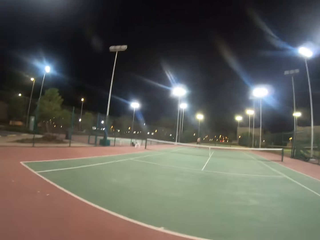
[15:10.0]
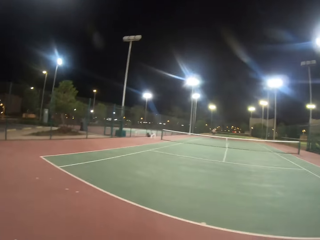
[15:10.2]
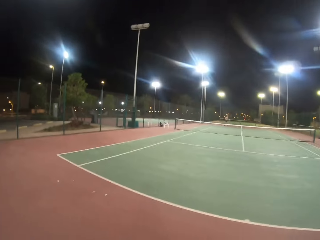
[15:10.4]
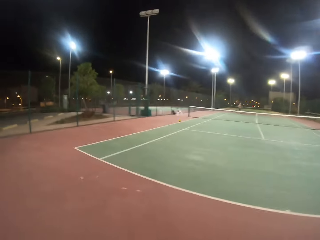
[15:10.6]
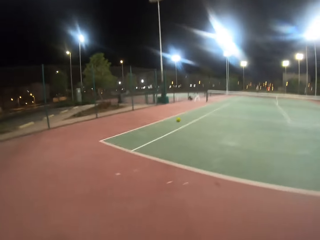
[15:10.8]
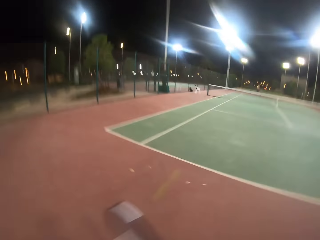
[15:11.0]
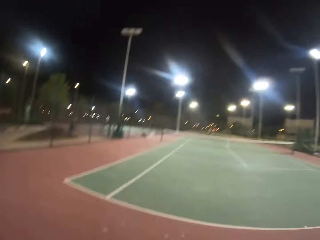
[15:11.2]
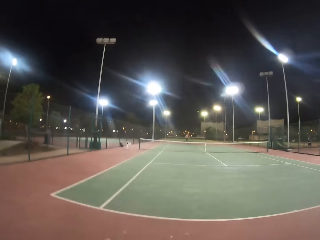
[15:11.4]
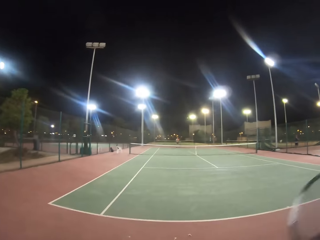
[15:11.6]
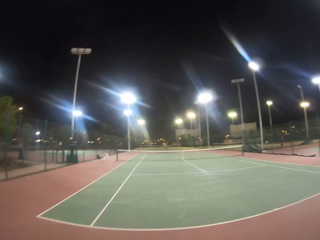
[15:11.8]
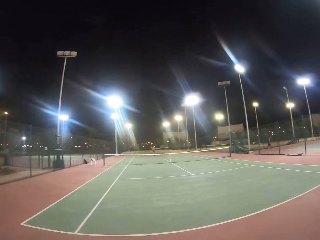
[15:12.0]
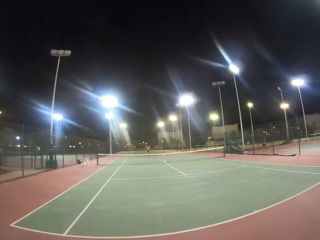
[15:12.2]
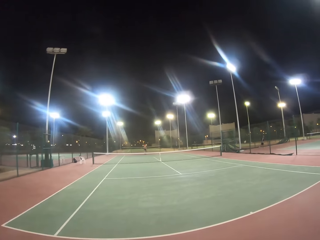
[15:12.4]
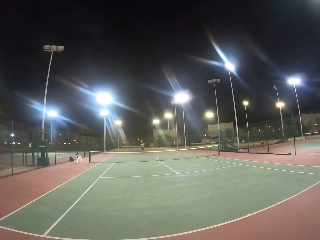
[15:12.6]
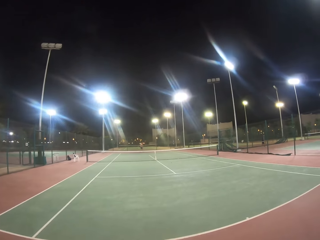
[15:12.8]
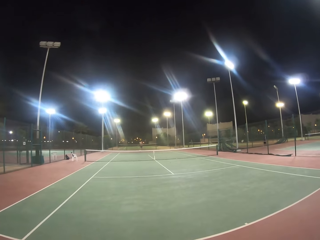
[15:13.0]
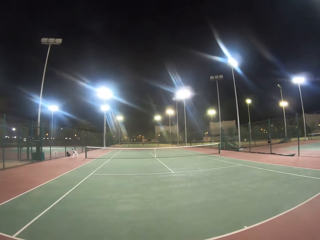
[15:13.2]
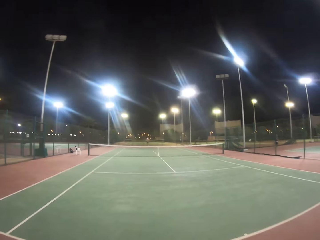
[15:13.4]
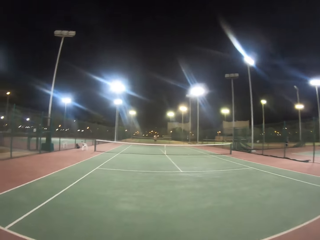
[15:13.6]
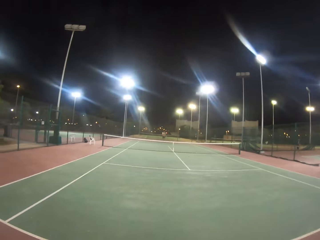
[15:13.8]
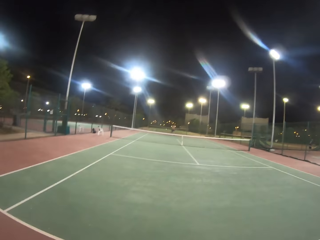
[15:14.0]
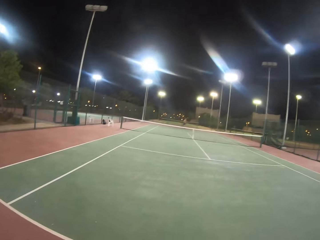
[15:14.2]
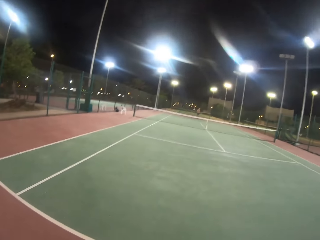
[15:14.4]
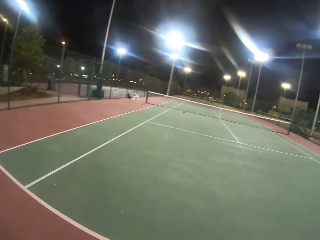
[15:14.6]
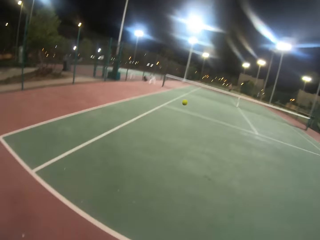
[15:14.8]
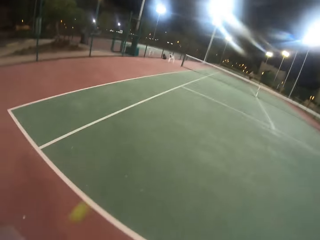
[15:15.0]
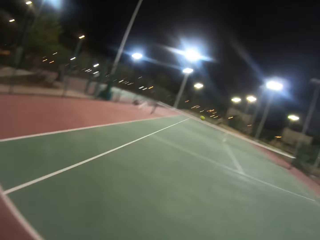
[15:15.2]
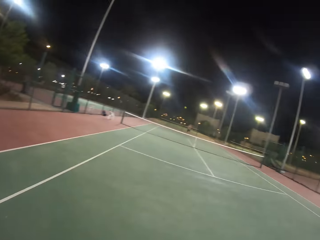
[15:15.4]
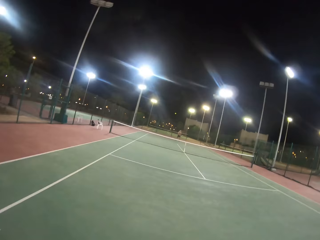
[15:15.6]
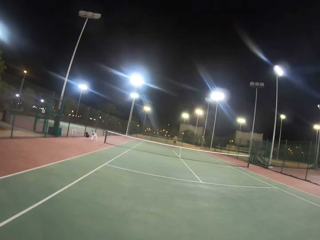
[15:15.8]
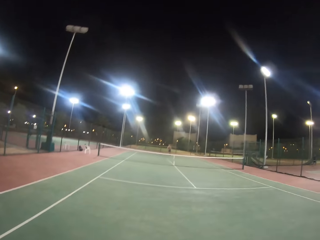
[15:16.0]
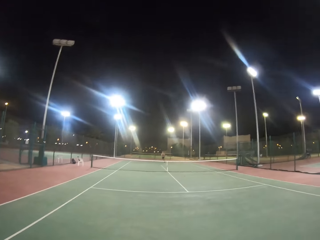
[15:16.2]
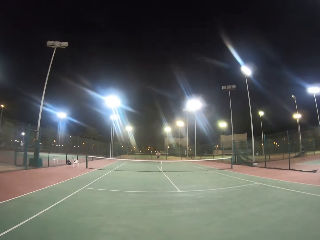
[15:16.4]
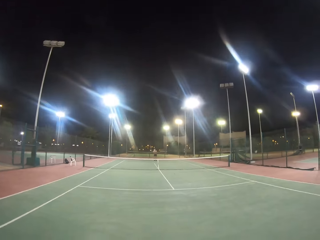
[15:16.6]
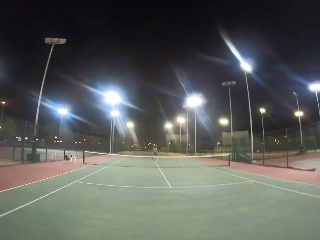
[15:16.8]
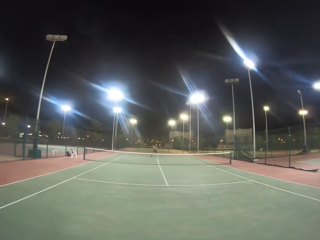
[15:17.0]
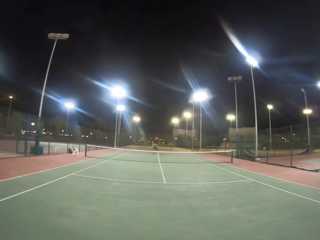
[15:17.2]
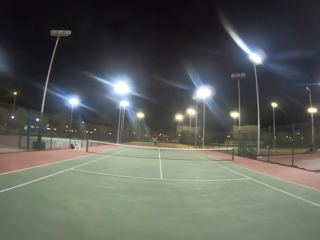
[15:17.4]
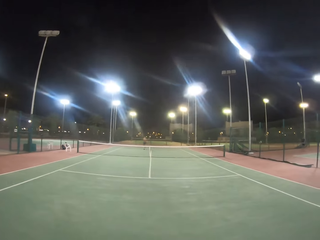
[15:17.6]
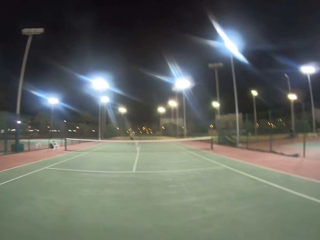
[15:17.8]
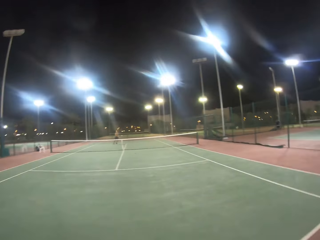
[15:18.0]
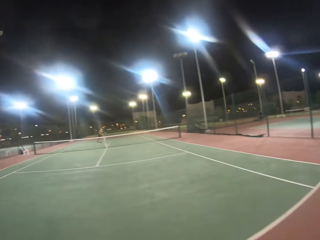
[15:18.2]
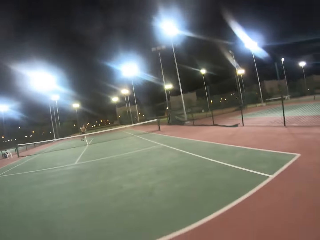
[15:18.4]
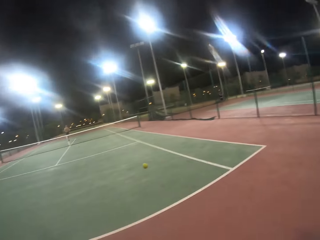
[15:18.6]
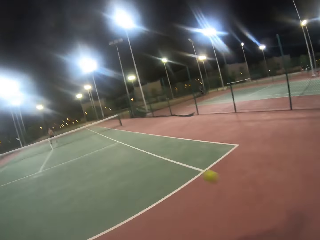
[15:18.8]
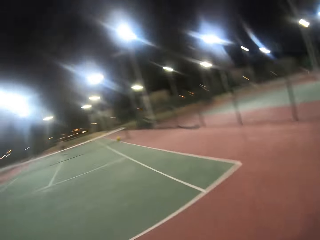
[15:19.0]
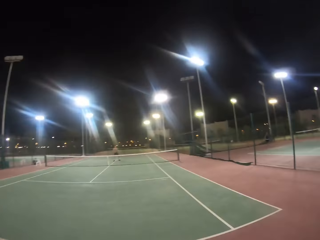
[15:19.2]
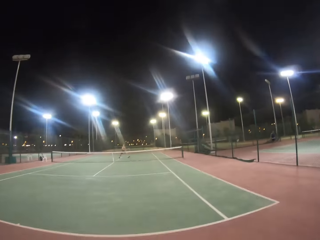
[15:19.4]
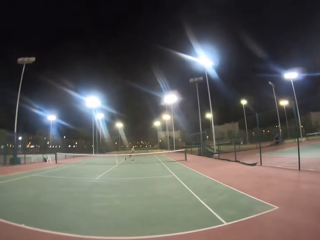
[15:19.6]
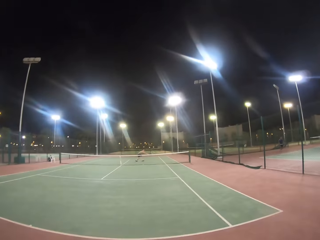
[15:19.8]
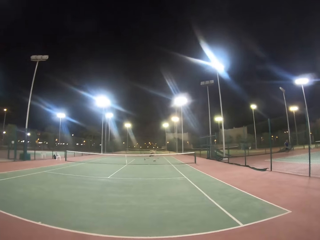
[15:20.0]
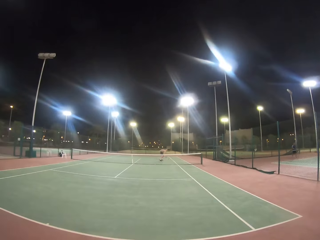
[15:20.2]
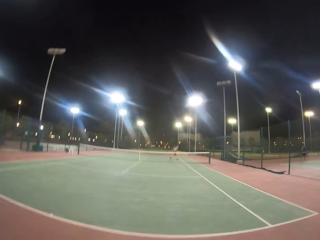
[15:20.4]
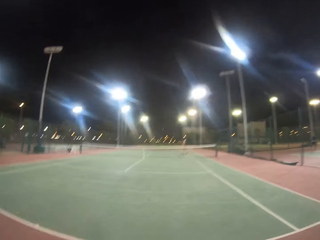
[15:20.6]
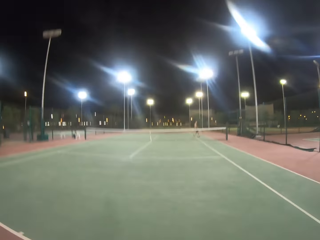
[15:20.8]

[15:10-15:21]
A man hits the ball with the racket. The camera wearer hits the ball with the racket. They walk on the playground. The man hits the ball with the racket. The camera wearer hits the ball with the racket. The man hits the ball with the racket. The camera wearer hits the ball with the racket.

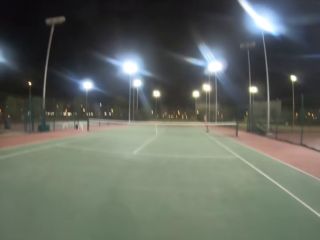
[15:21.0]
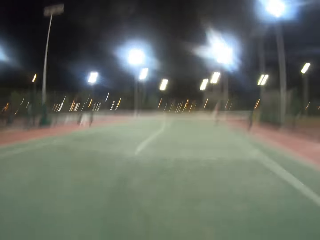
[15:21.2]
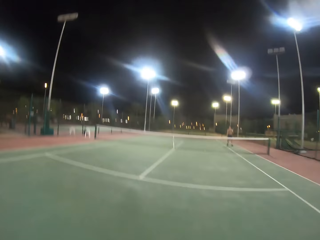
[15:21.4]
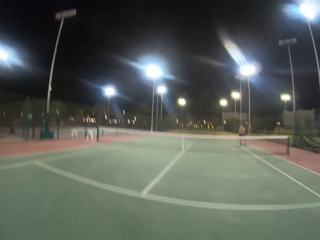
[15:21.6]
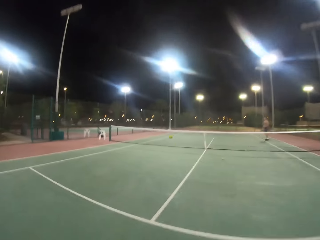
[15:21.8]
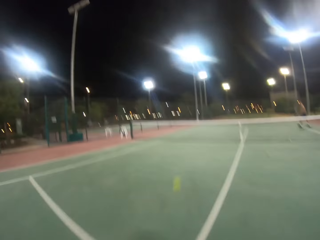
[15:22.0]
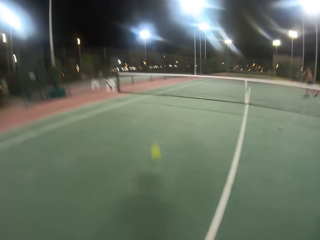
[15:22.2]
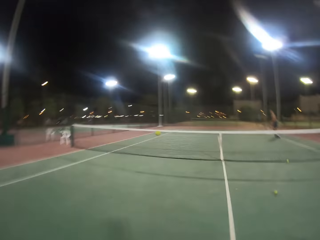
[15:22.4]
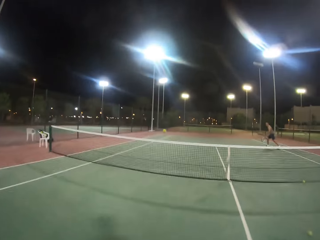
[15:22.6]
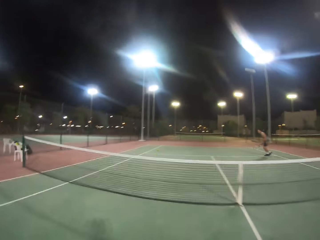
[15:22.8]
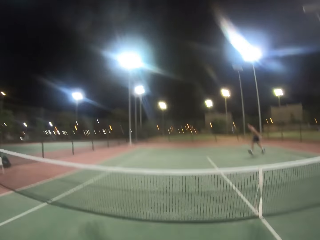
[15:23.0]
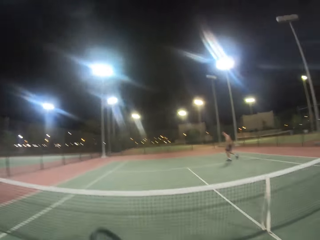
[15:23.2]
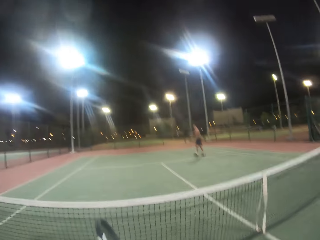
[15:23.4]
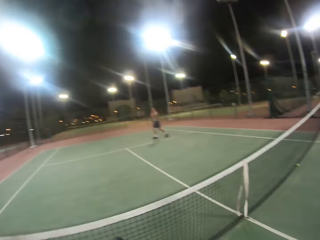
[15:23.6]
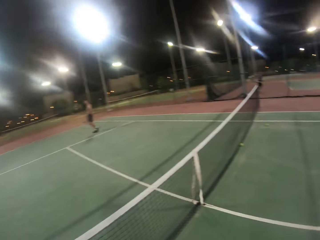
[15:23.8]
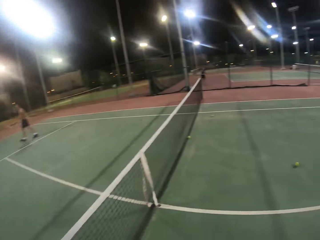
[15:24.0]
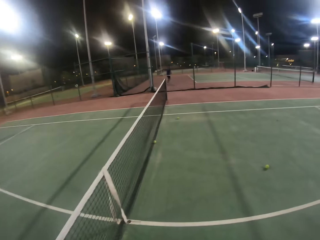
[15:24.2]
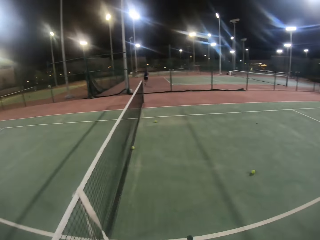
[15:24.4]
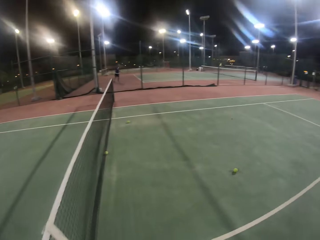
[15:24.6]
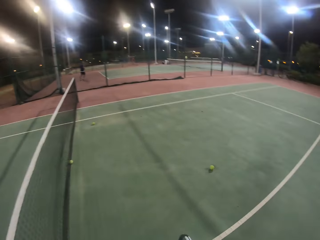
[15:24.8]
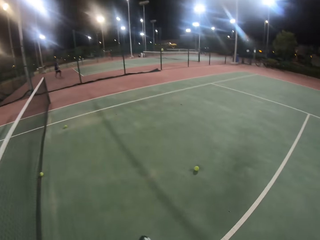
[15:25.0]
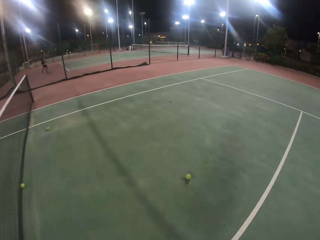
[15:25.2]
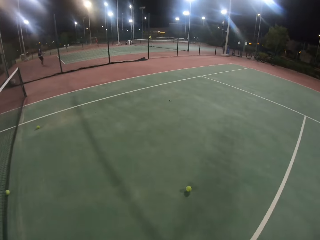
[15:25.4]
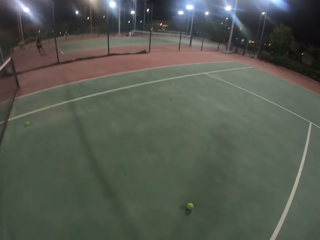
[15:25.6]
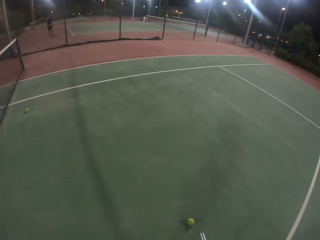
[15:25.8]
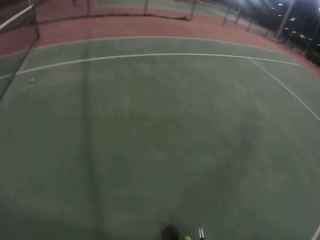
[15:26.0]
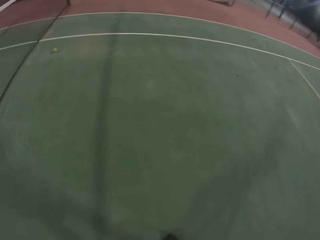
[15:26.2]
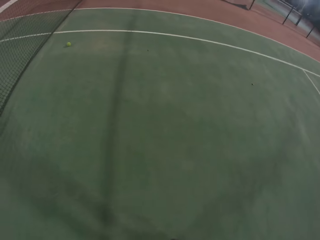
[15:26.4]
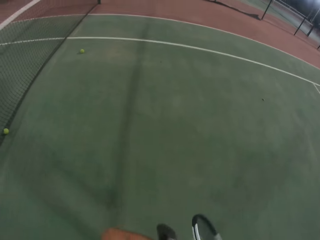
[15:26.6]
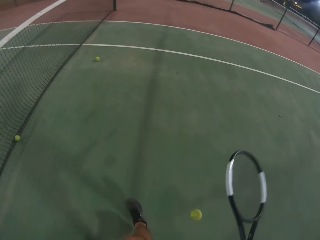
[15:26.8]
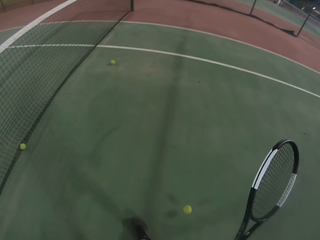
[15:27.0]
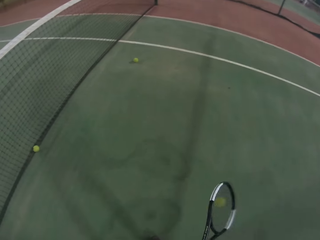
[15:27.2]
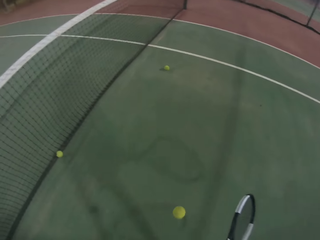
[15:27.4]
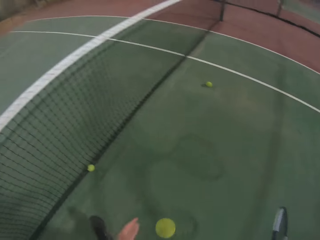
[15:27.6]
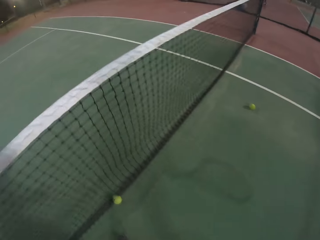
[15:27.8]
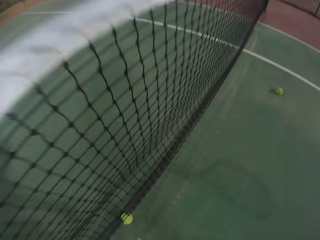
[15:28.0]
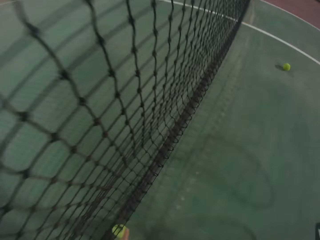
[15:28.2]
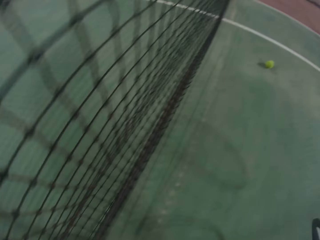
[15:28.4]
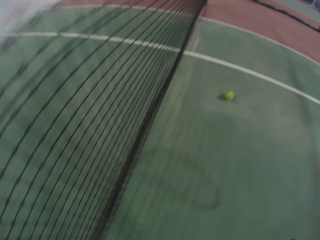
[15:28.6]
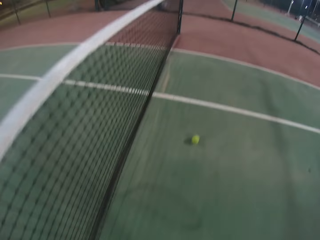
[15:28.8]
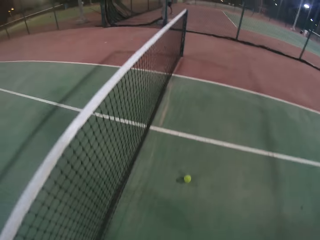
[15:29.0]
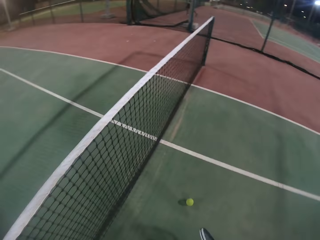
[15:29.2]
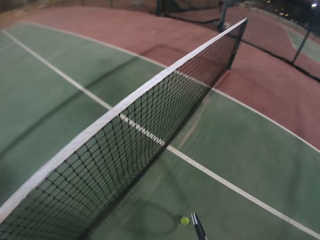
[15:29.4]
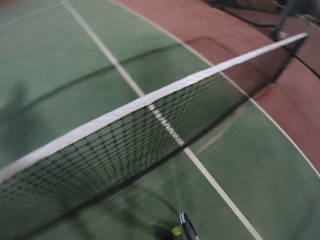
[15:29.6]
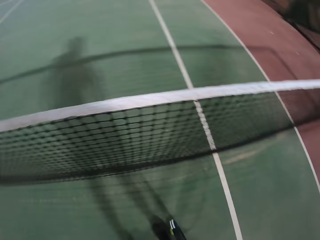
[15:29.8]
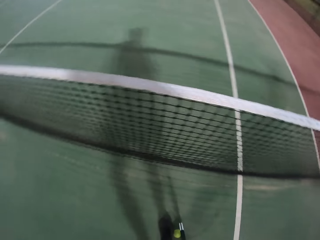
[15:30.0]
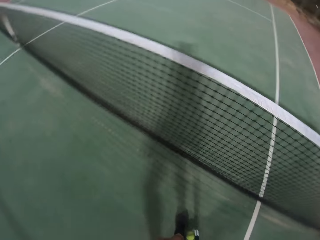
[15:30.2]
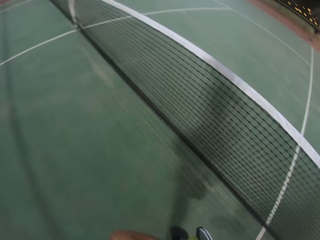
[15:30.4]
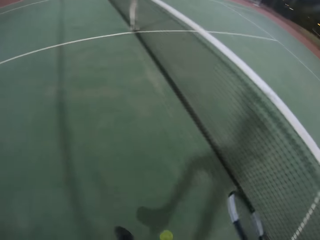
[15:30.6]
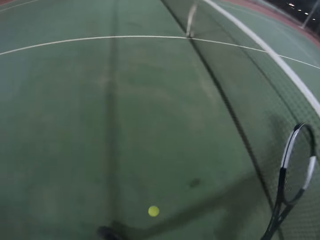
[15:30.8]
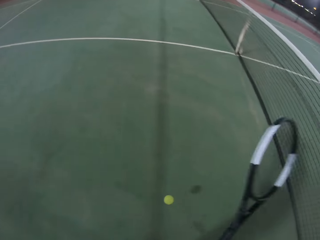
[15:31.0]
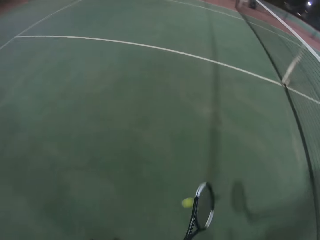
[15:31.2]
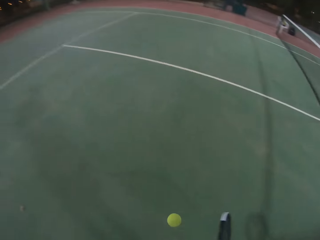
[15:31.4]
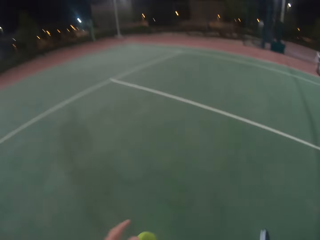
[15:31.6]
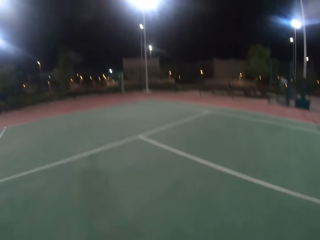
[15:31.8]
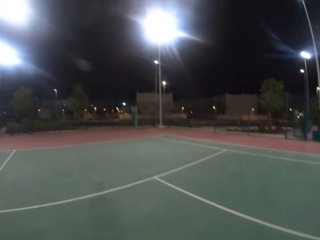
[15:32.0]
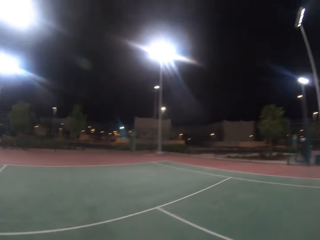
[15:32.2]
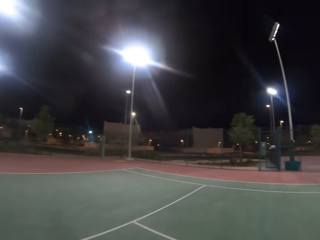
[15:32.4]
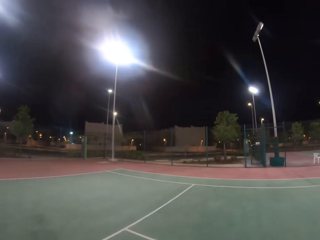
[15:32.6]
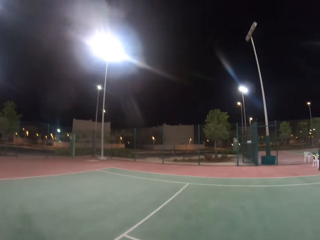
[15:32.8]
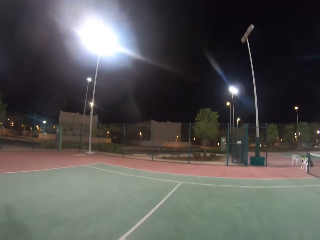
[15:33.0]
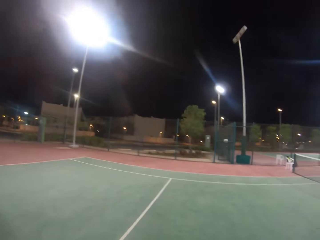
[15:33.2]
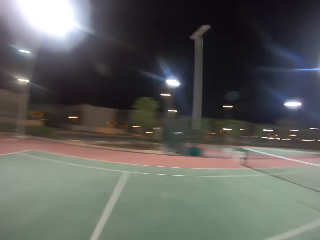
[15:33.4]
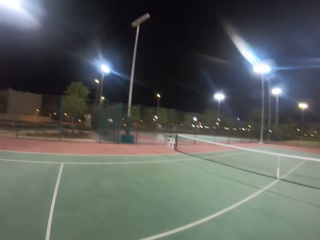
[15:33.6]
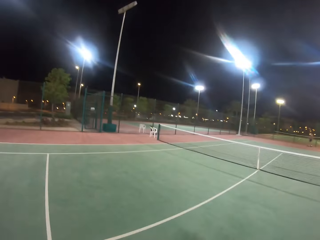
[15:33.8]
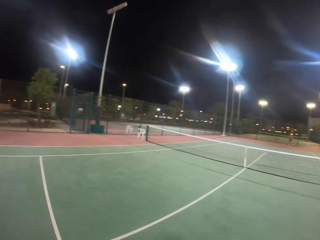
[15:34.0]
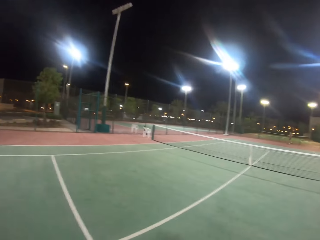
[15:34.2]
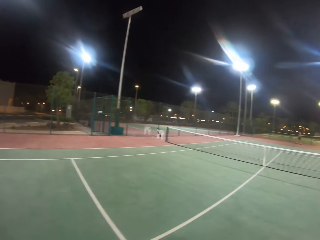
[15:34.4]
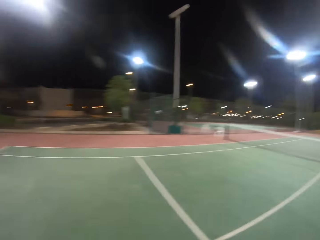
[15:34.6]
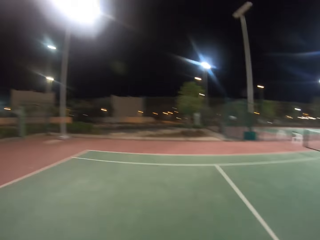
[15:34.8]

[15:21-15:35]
A man hits the ball with the racket. The camera wearer hits the ball with the racket. They walk in the badminton court towards a tennis court net. They move the ball with the racket. They bounce the ball with the racket. They hit the ball with the racket. They hold the ball with a hand. They pick up the ball from the ground. They move the ball with the racket. They hit the ball with the racket. They hold the ball with a hand. They walk on the playground.
